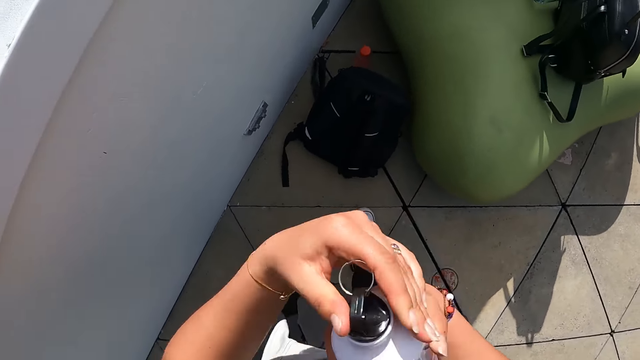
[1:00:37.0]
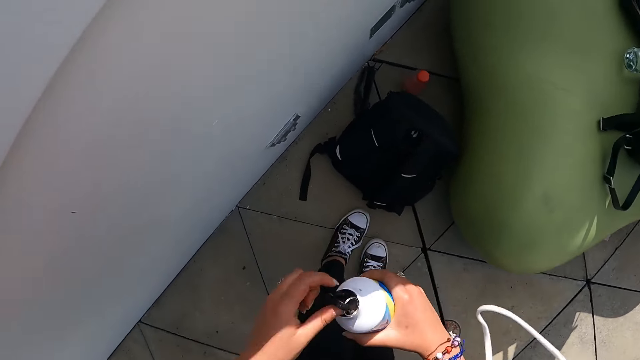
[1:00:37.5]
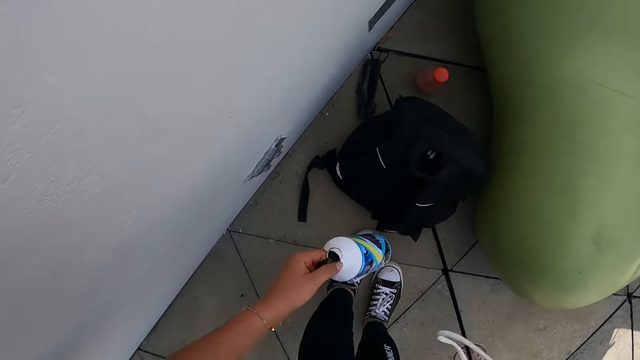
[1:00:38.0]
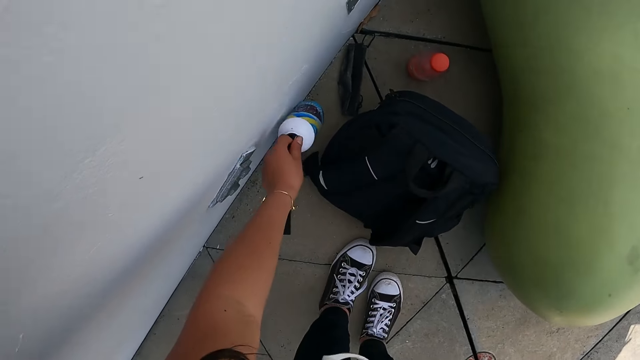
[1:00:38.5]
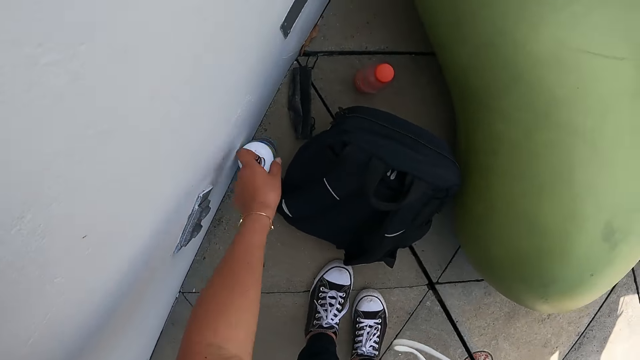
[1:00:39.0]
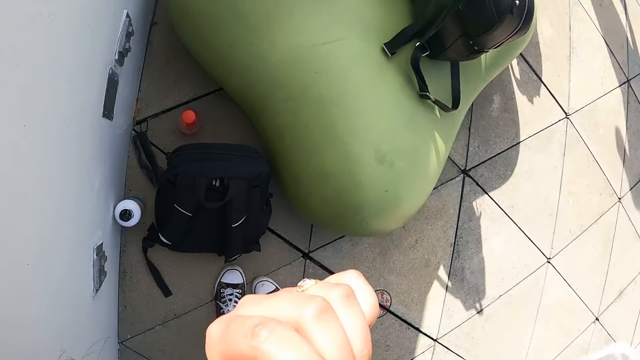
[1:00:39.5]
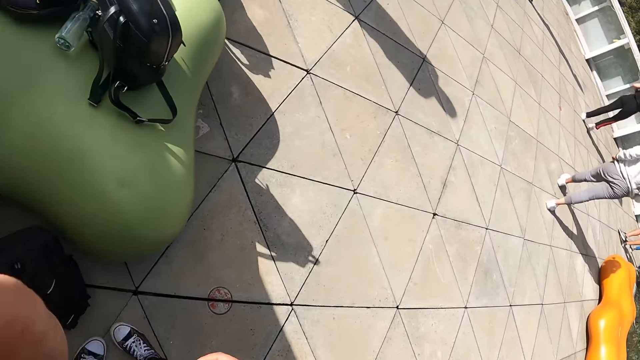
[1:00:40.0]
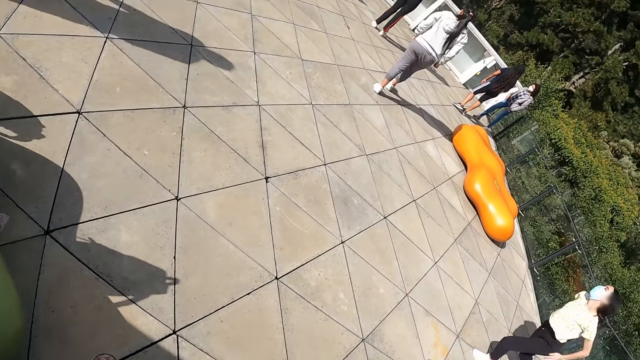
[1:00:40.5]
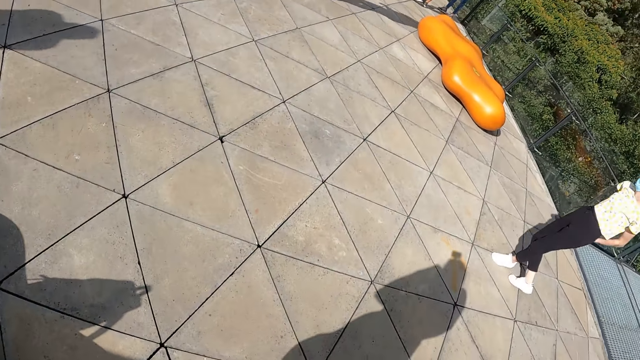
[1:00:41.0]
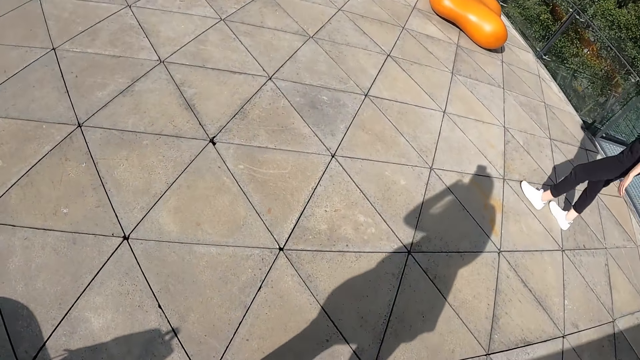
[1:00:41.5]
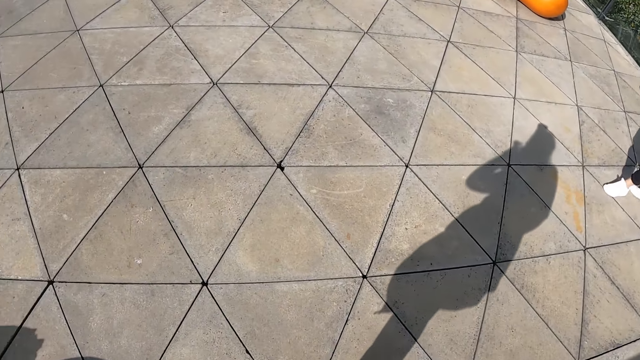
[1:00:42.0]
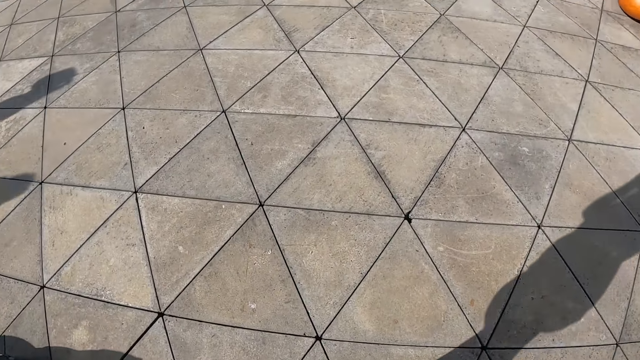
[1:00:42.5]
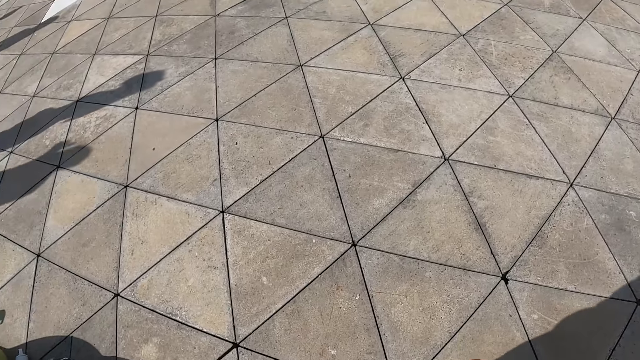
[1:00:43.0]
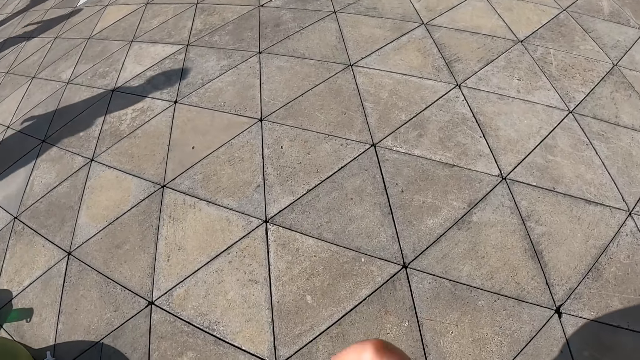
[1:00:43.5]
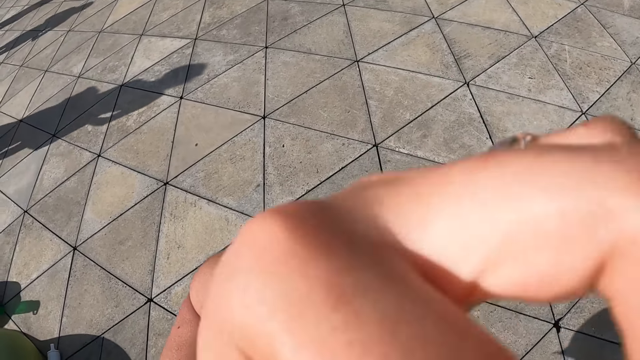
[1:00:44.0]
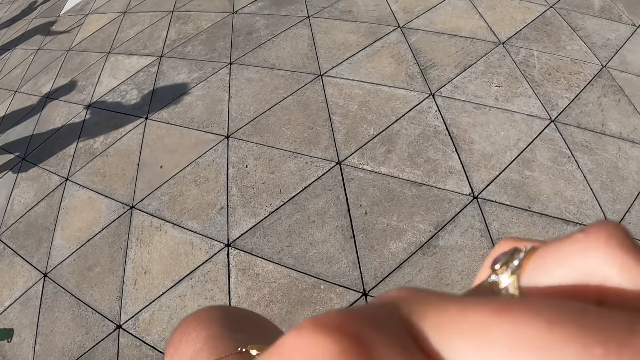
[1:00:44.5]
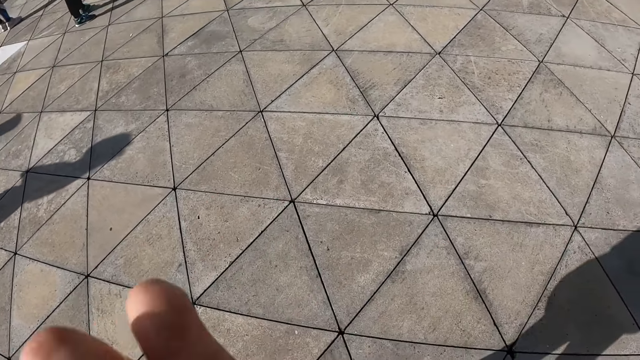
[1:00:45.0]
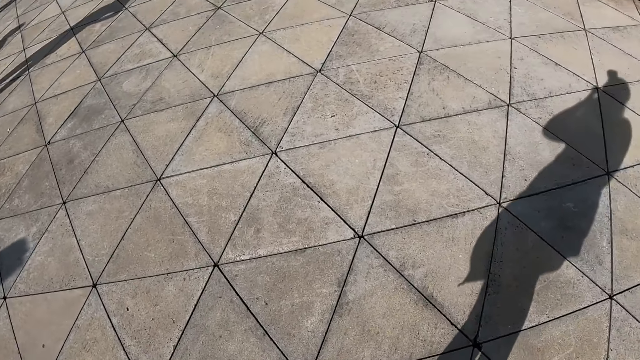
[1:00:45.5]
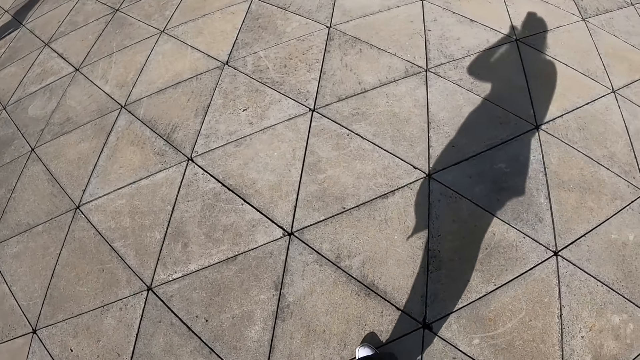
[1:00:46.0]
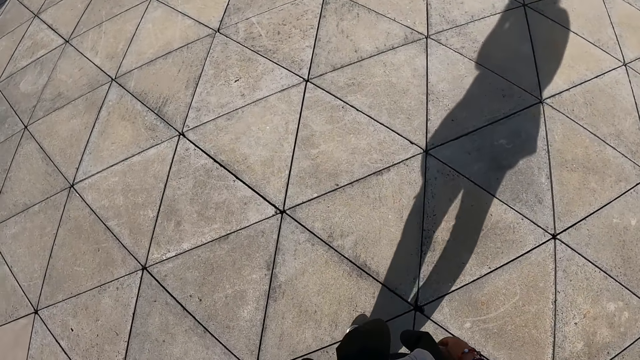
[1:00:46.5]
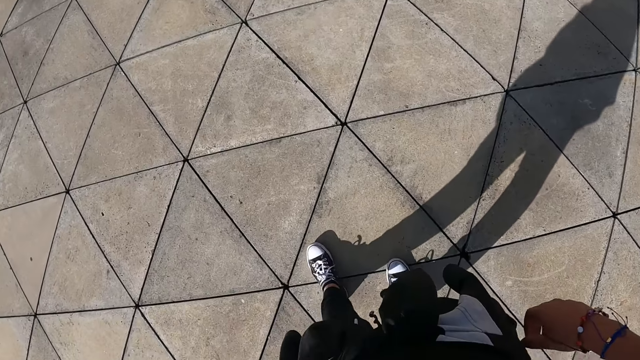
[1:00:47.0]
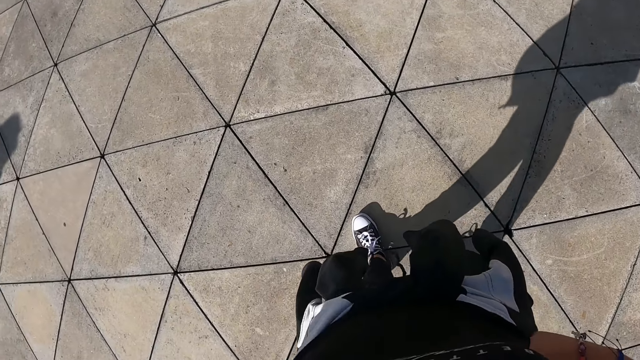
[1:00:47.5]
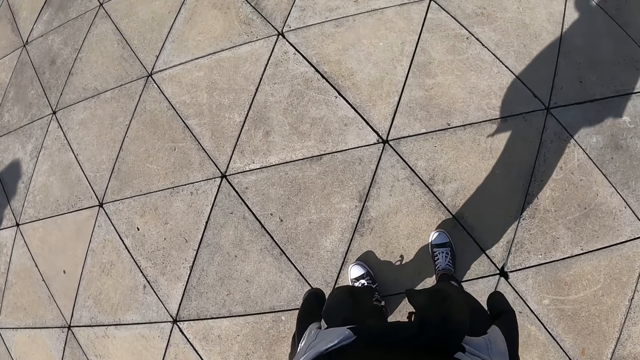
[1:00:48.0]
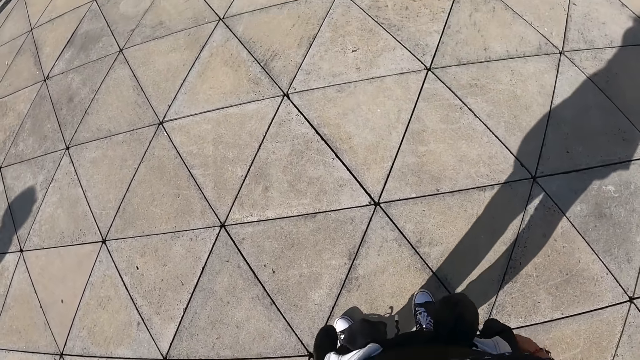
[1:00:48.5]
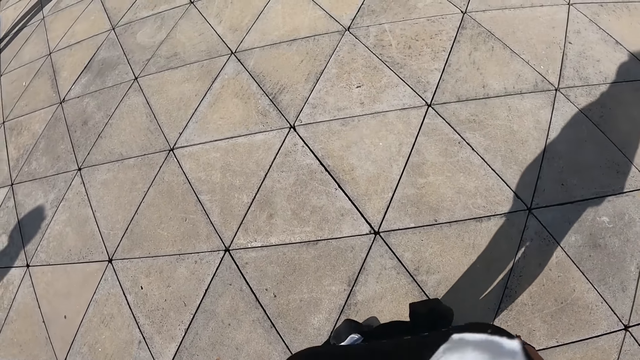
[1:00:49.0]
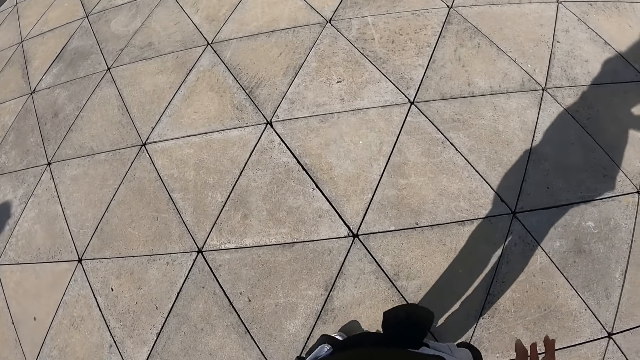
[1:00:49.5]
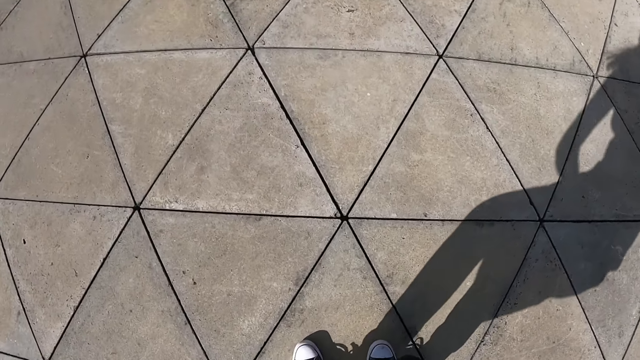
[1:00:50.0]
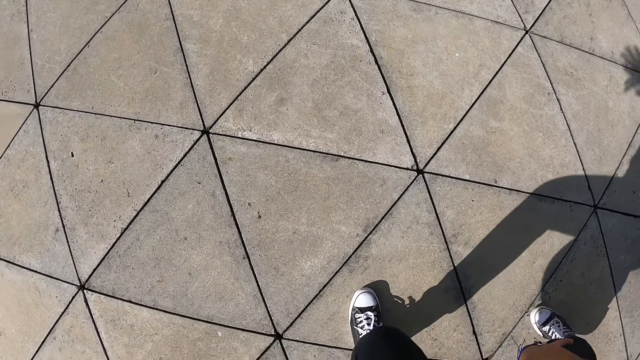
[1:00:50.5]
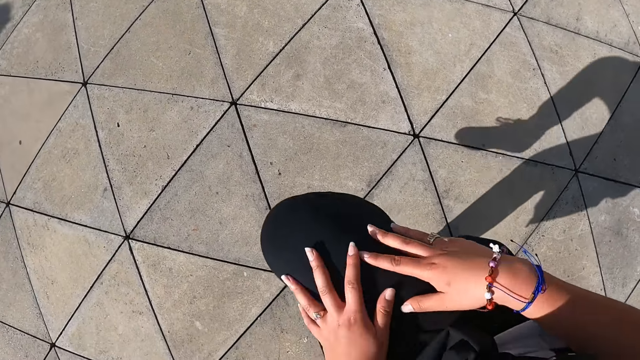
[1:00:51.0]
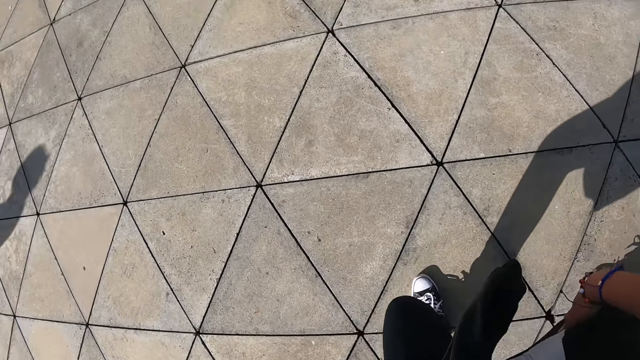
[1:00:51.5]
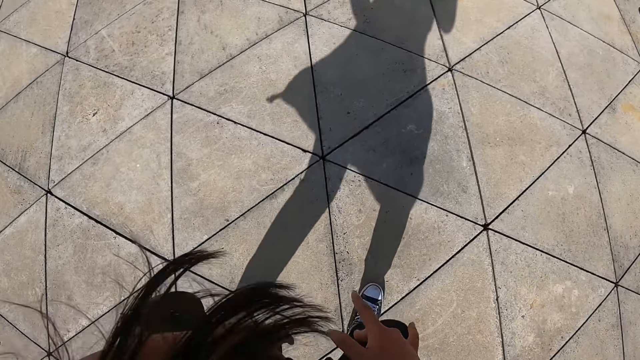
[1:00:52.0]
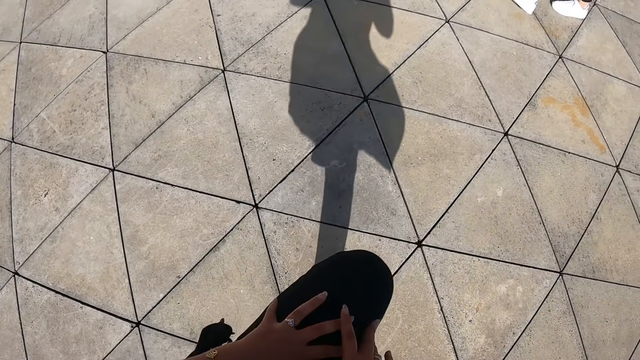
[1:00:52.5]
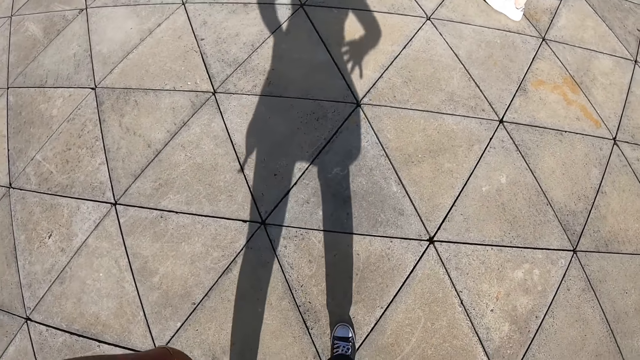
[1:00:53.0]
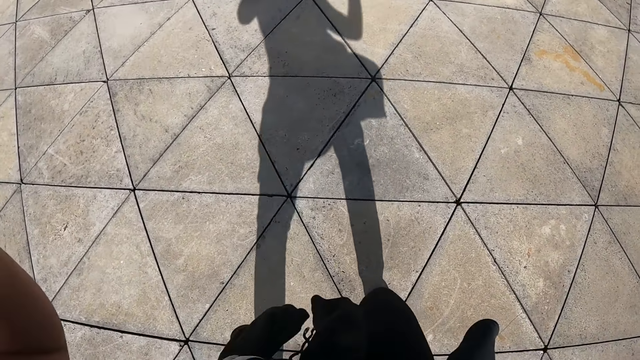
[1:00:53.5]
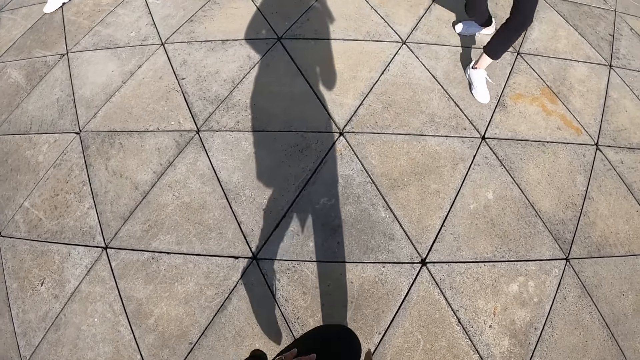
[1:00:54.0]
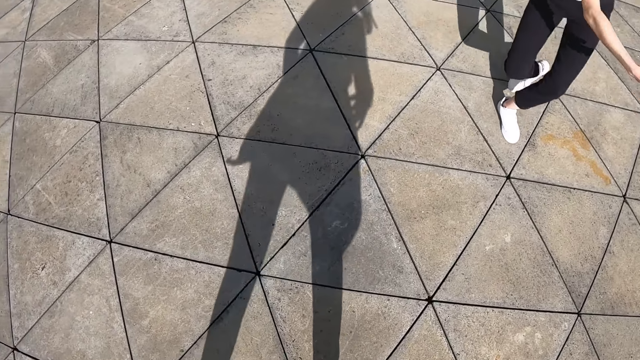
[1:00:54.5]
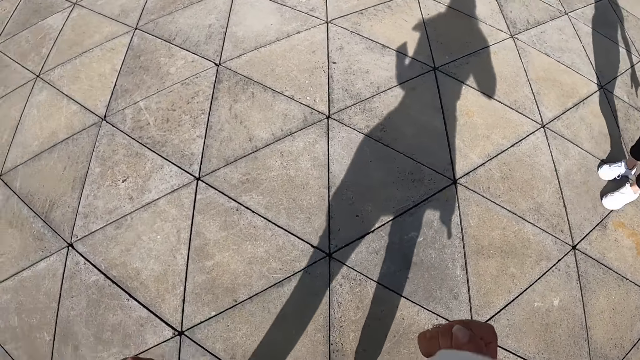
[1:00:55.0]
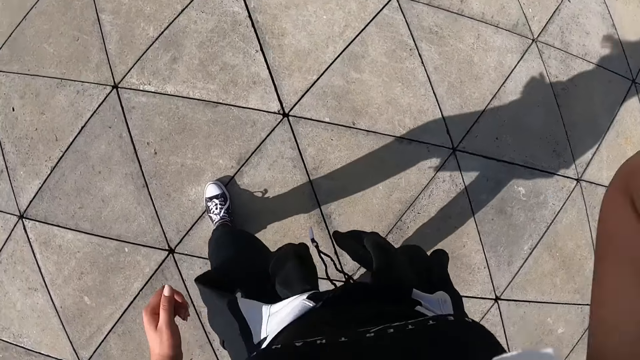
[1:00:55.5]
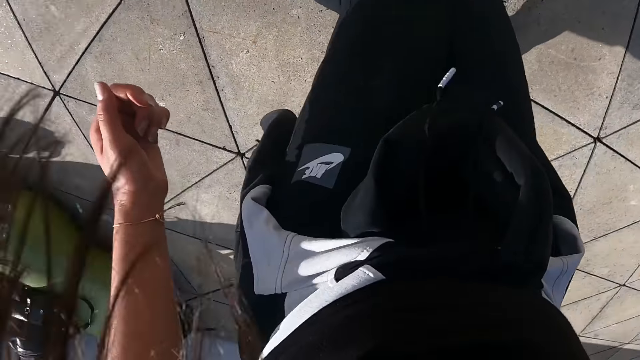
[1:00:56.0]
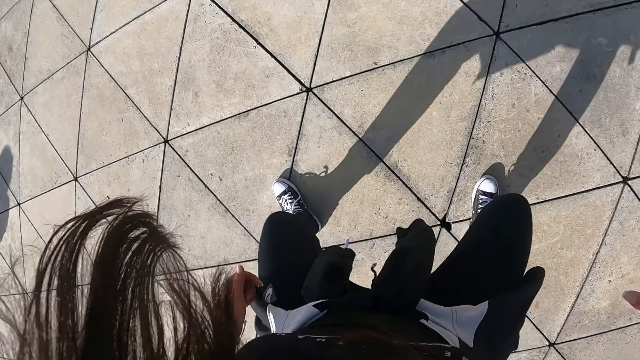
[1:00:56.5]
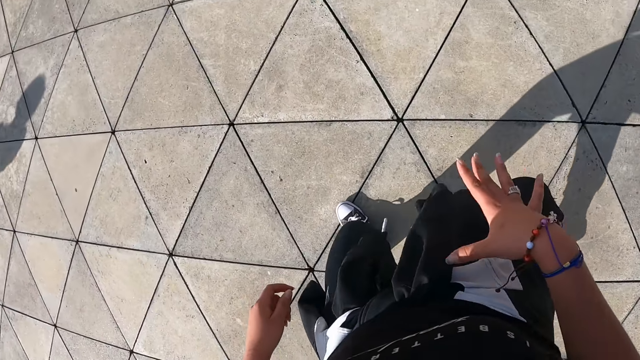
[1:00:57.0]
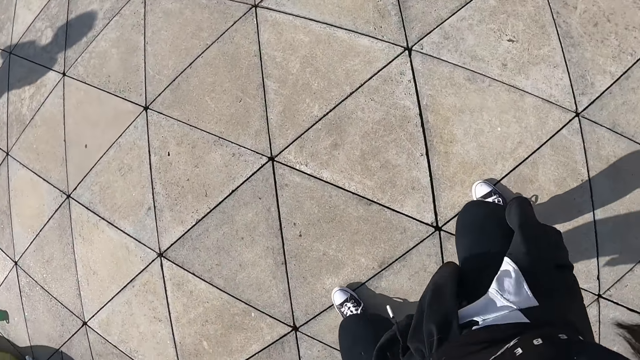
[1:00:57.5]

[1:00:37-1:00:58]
The camera wearer drops the bottle on the floor with her left hand. She raises her left hand towards her face. She performs exercise with a group of people.
